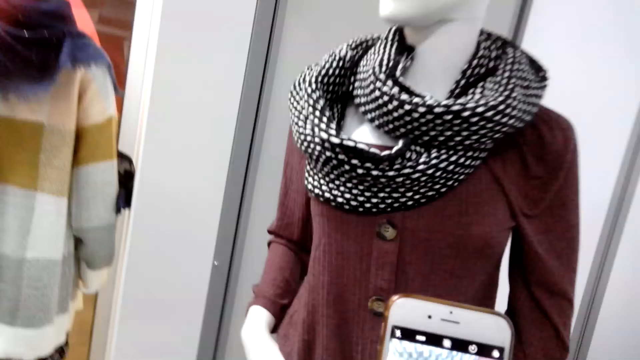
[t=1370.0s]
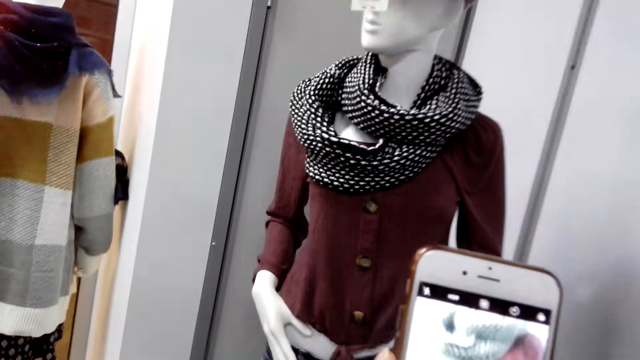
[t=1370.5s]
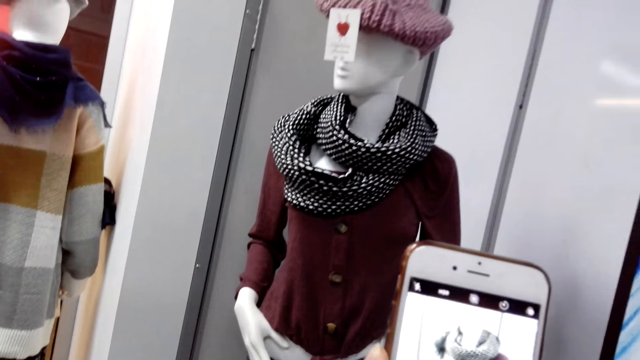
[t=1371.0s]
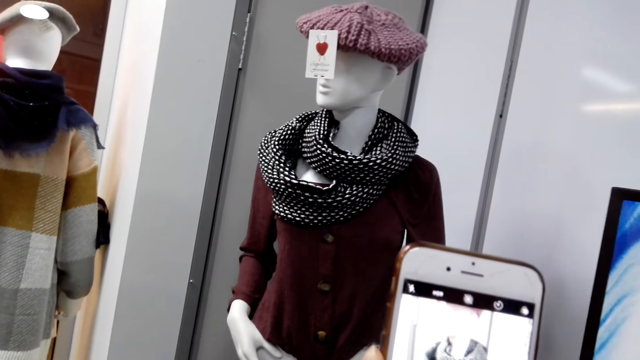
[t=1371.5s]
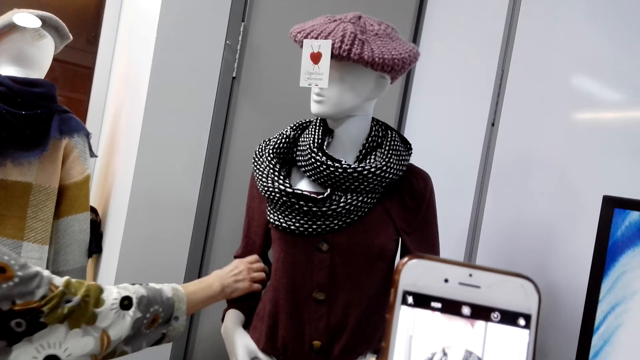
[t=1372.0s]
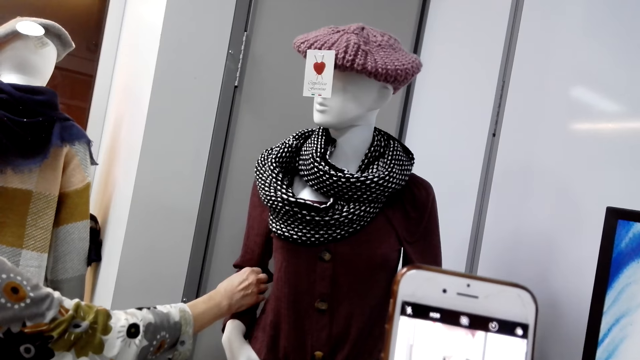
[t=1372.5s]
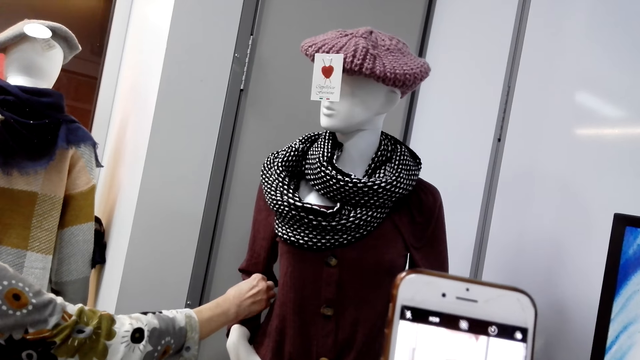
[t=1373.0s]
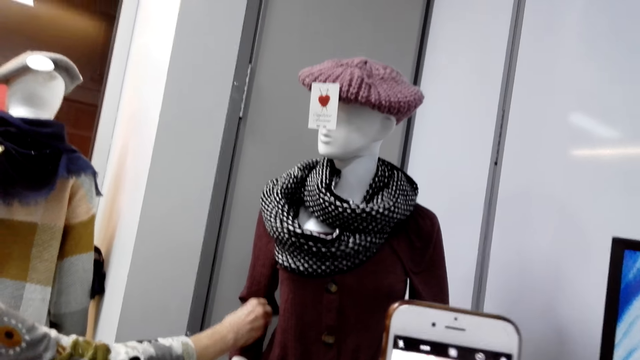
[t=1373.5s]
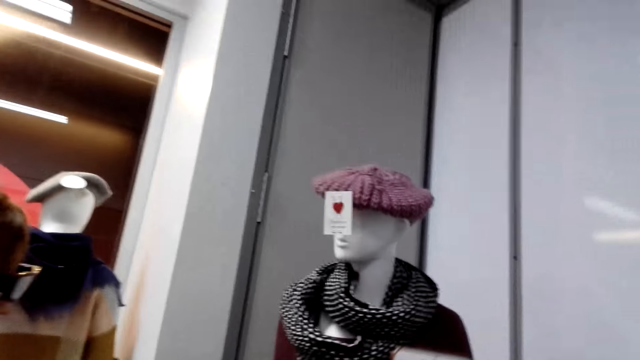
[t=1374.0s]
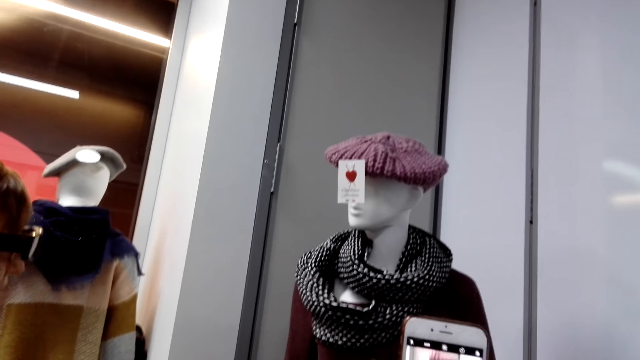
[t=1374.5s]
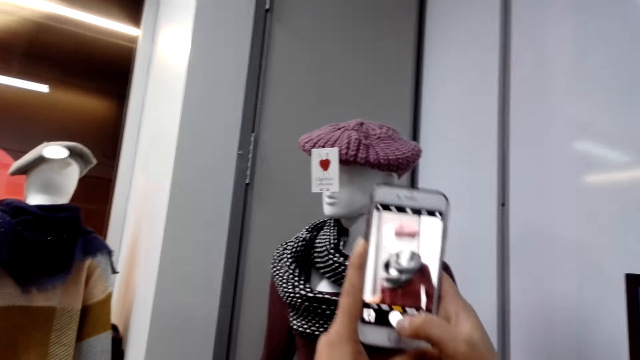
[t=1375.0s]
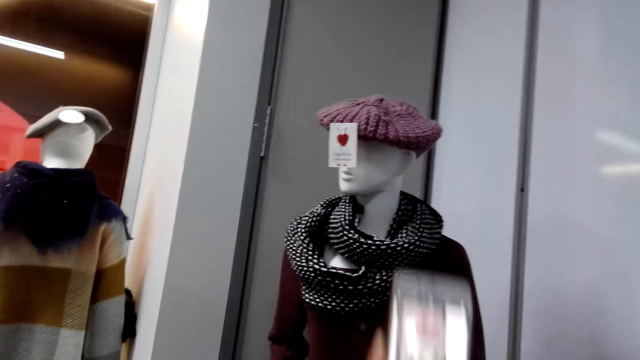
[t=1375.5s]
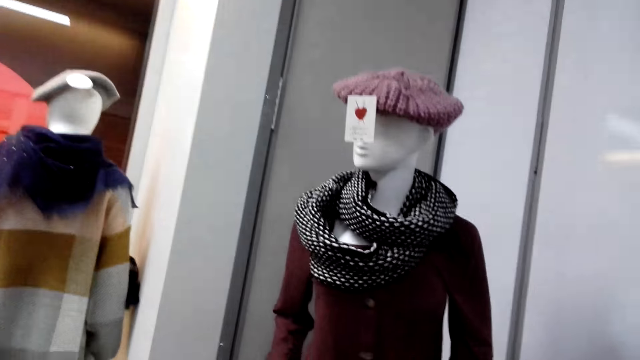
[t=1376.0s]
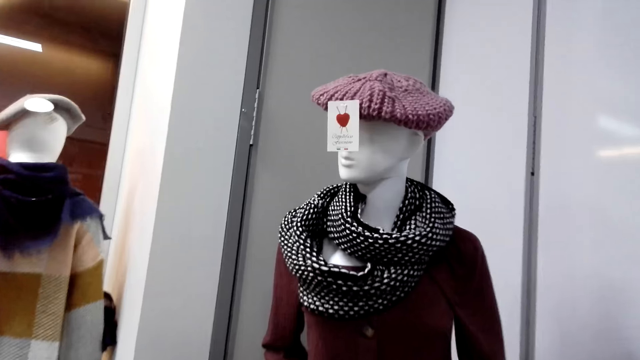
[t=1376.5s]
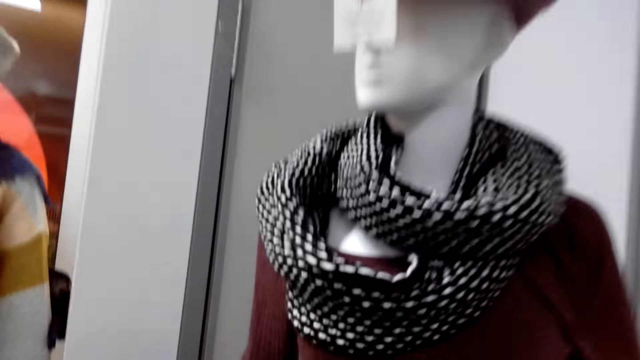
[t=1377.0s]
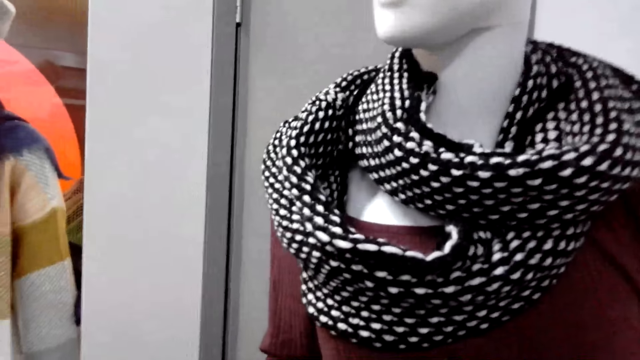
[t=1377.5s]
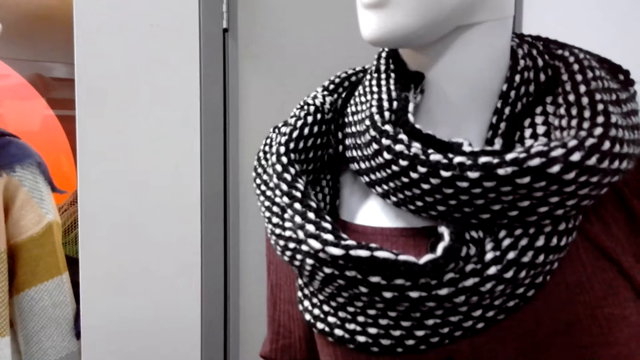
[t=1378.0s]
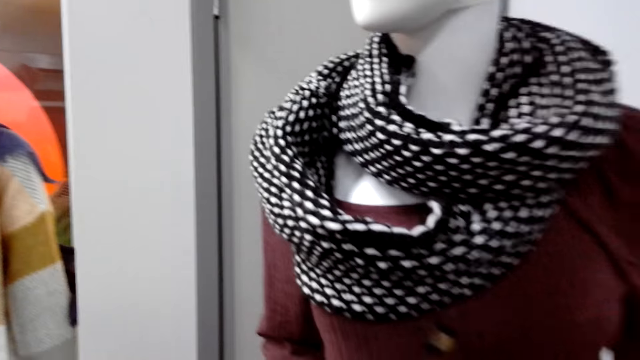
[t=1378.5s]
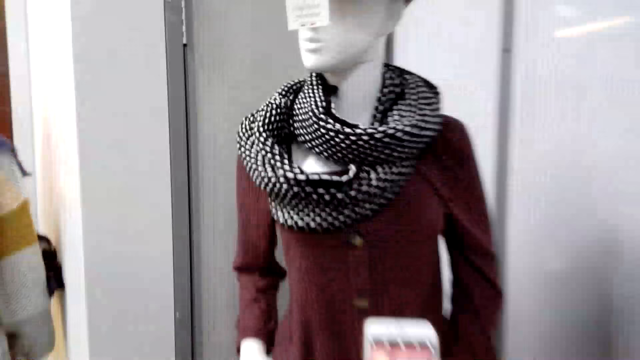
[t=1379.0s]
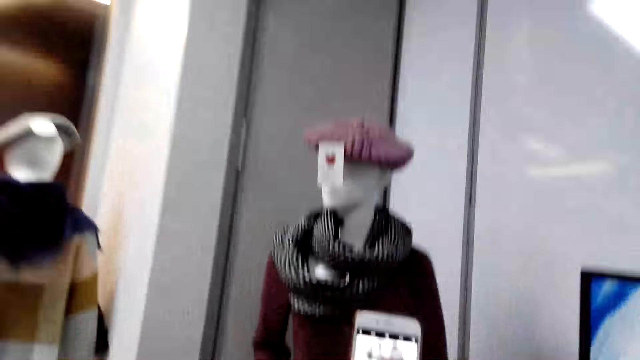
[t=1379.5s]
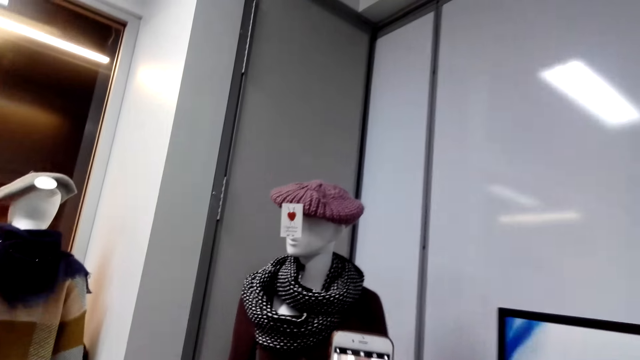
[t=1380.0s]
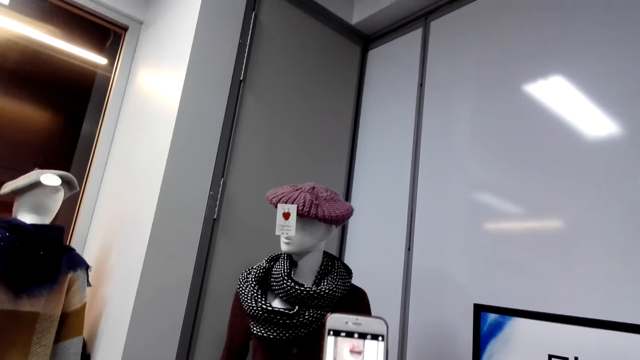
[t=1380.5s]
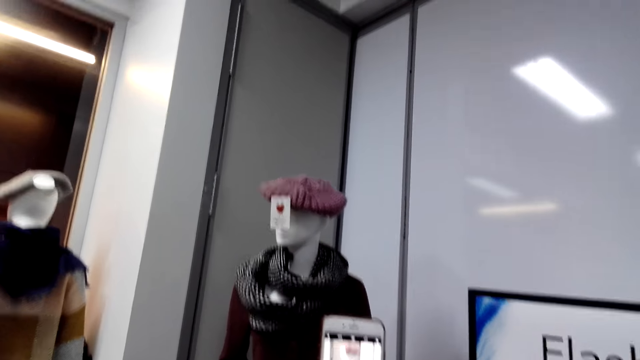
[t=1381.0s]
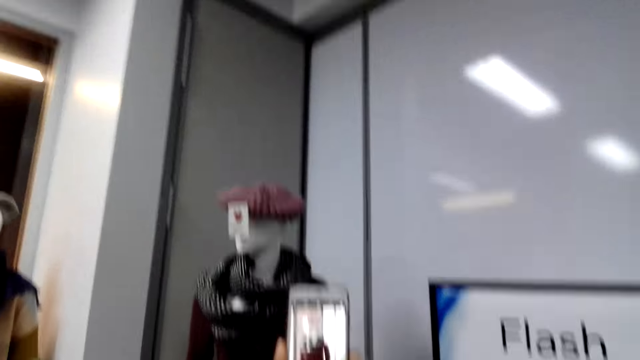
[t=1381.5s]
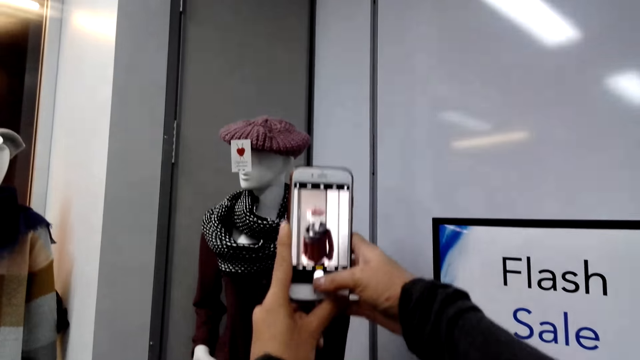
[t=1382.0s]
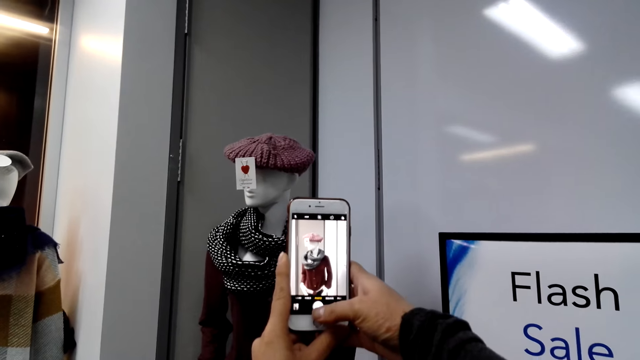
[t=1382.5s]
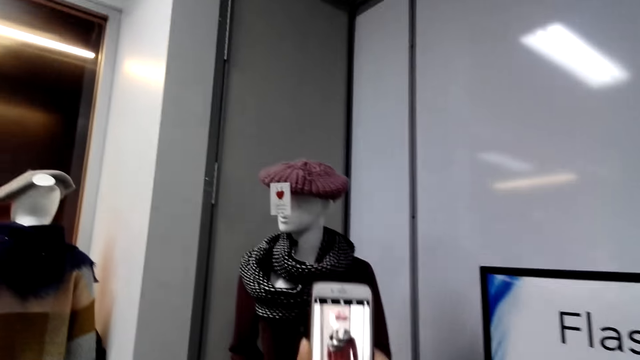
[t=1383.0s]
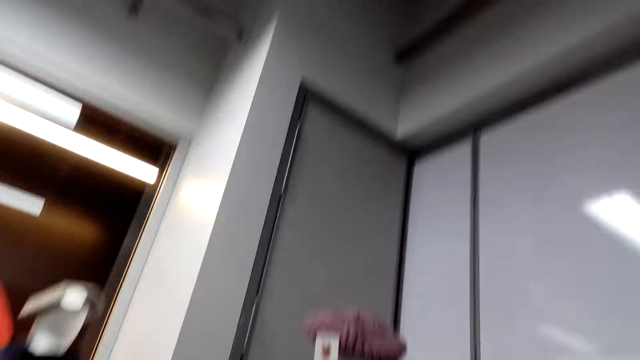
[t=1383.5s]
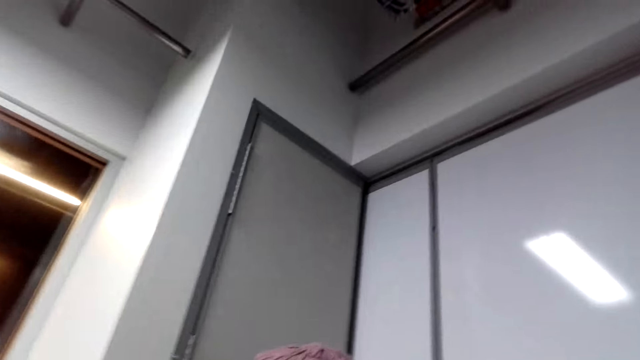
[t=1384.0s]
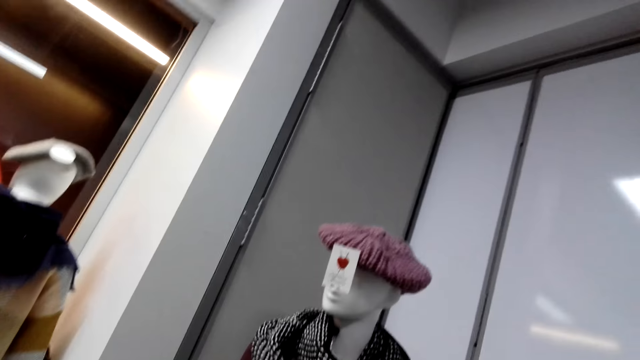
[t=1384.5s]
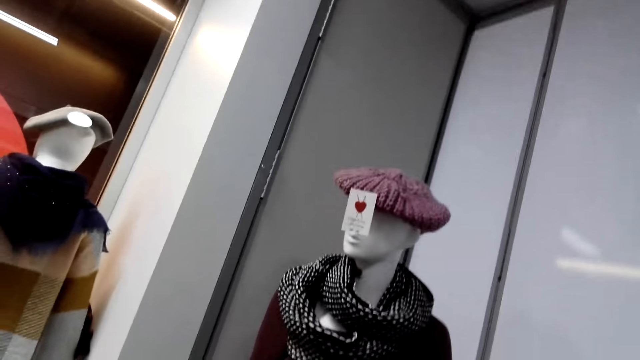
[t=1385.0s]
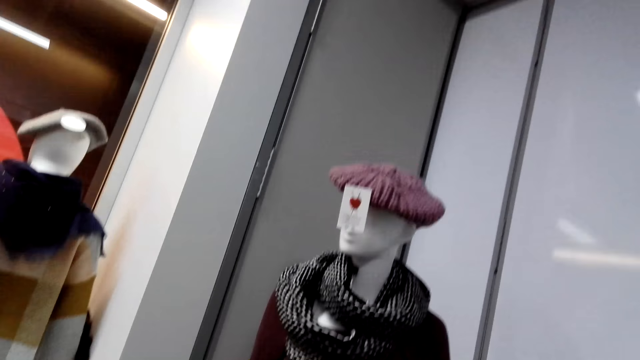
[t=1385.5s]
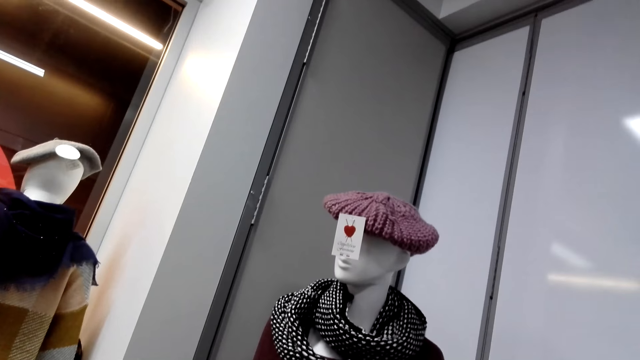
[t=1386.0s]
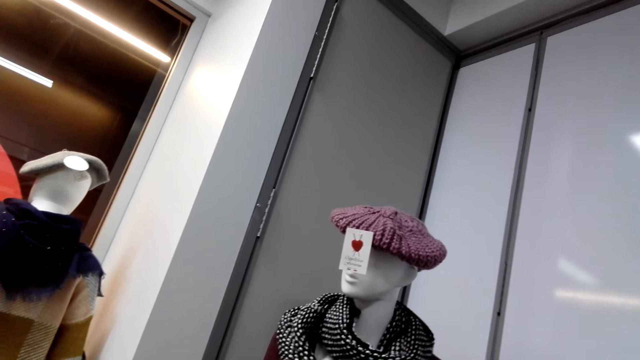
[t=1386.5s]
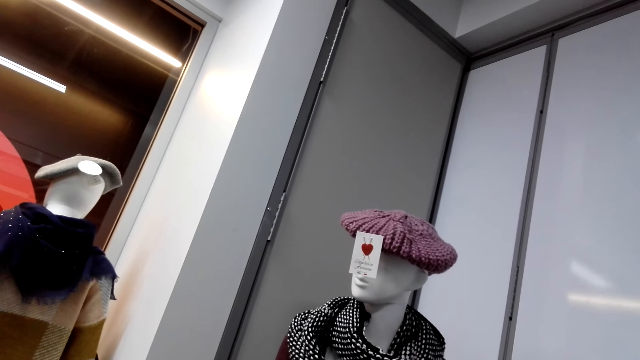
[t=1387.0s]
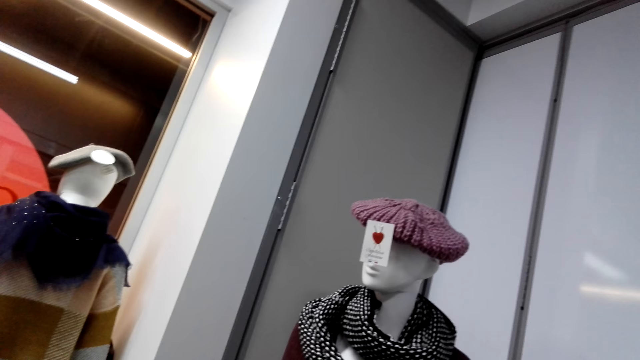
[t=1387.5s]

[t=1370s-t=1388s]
A person touches the cloth on the display. The camera wearer takes a photo of the cloth model.

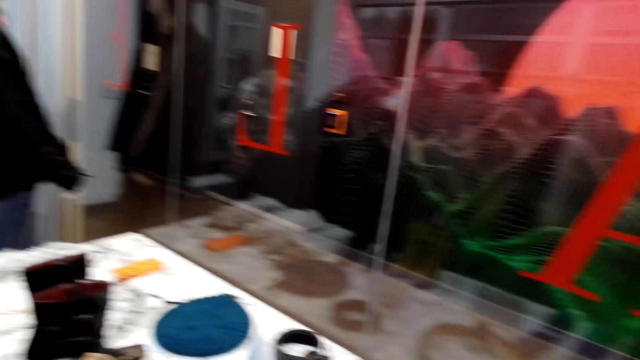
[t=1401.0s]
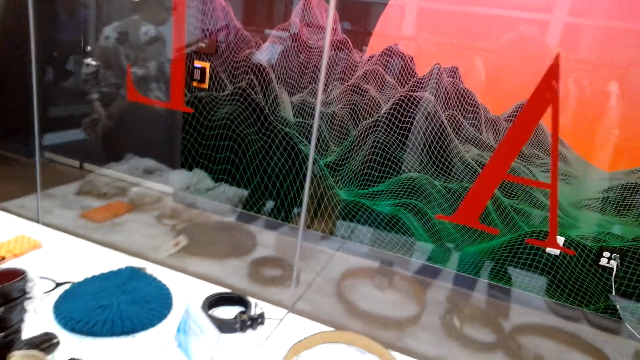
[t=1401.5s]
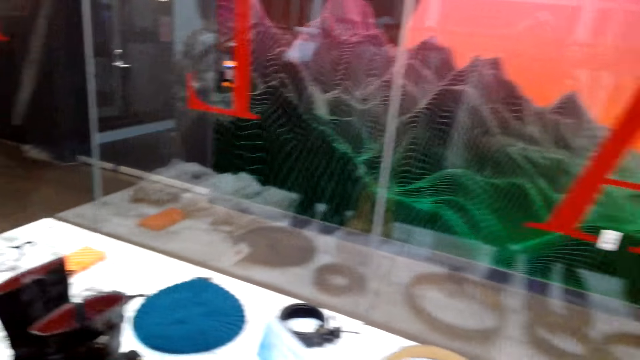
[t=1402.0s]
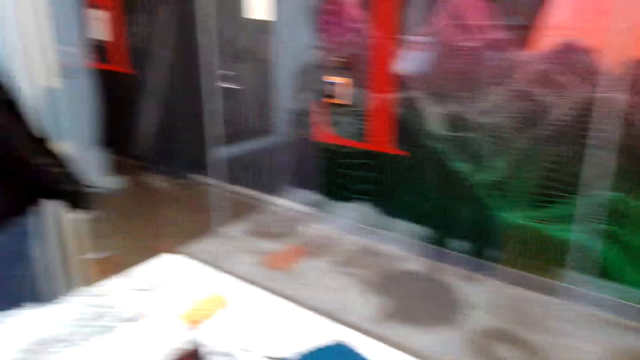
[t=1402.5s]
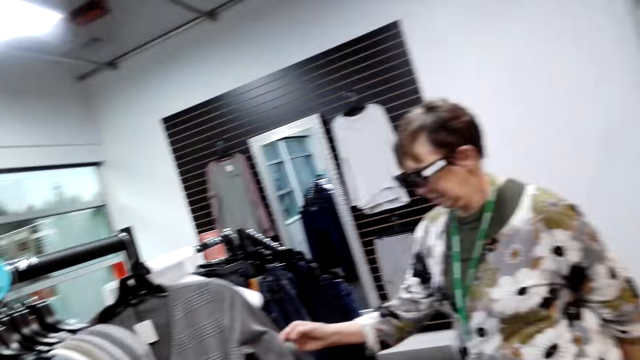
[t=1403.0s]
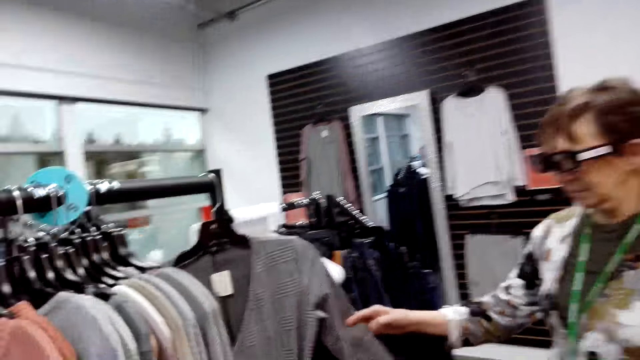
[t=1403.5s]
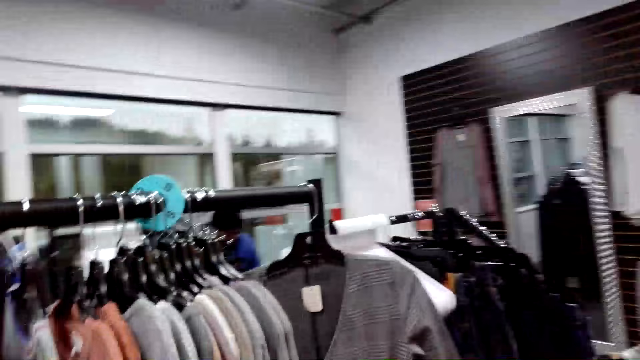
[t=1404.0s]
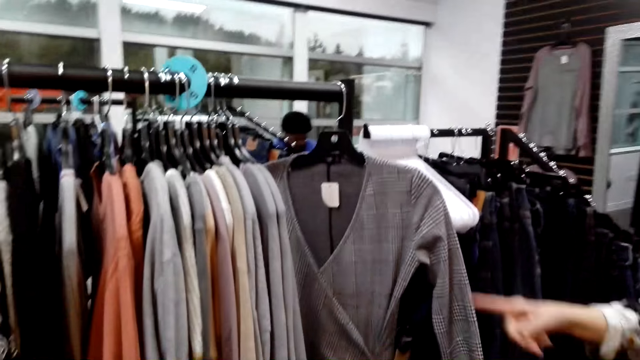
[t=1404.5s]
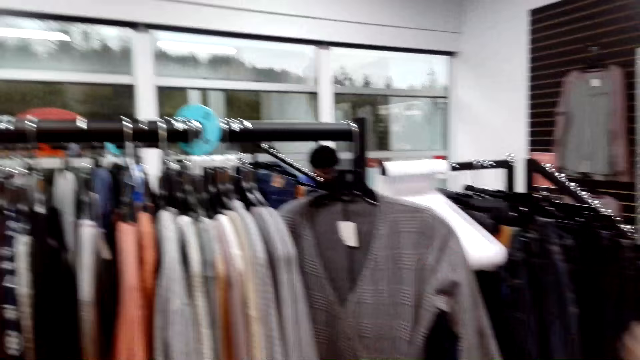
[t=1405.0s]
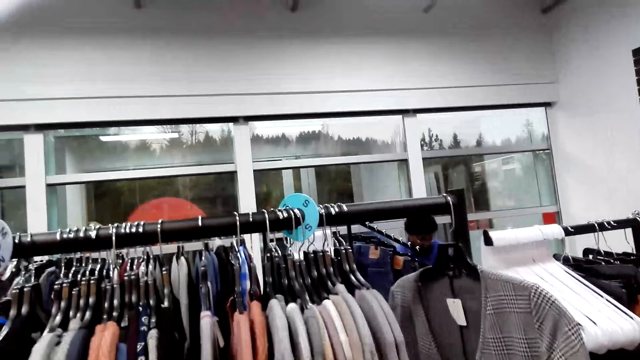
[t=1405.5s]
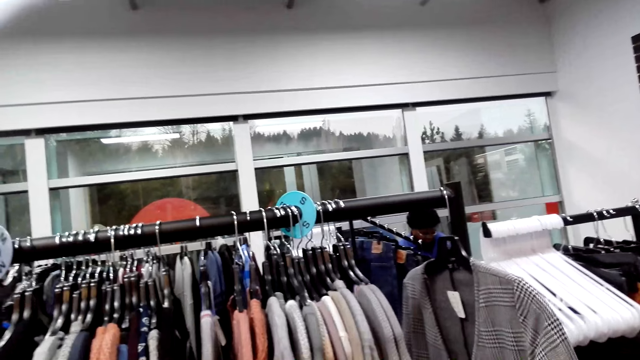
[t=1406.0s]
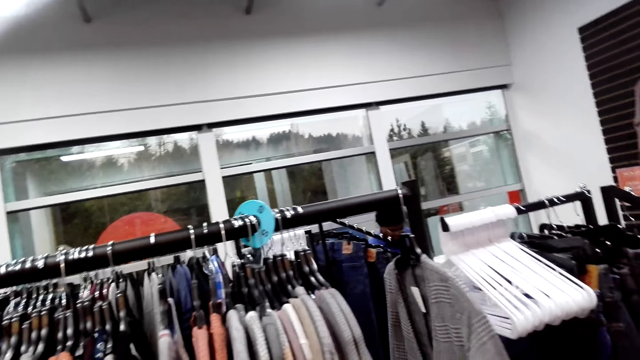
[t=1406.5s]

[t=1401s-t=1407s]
A person peruses the clothes in the cloth rack.
